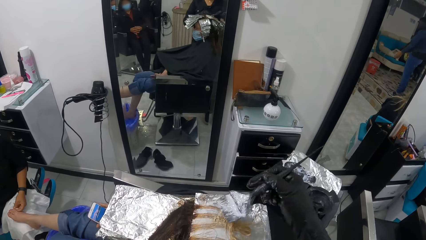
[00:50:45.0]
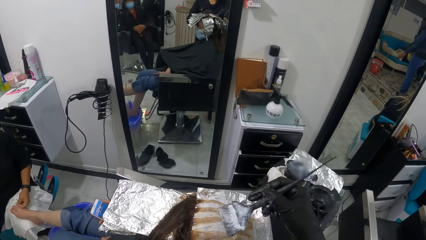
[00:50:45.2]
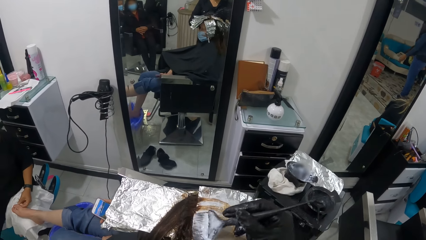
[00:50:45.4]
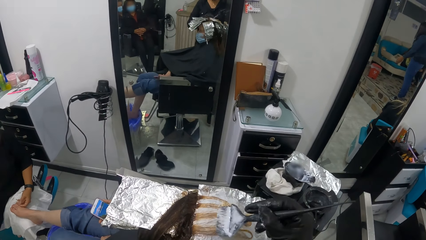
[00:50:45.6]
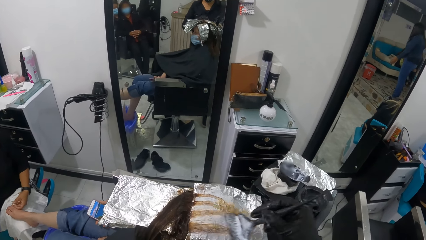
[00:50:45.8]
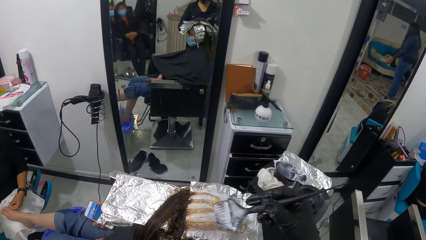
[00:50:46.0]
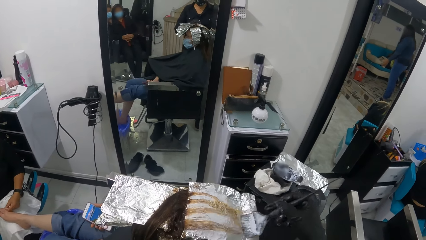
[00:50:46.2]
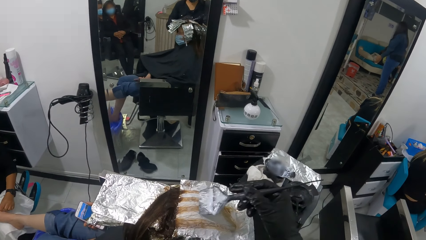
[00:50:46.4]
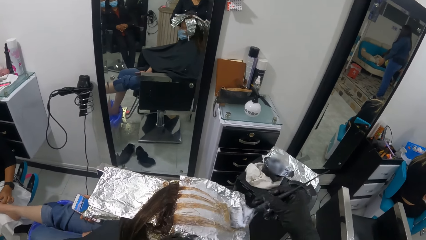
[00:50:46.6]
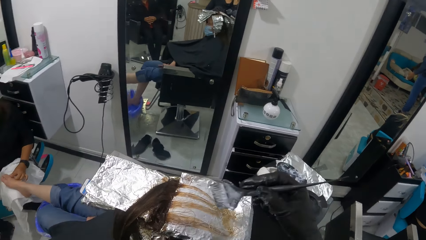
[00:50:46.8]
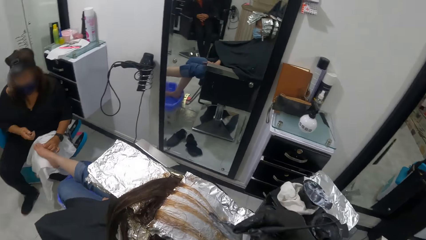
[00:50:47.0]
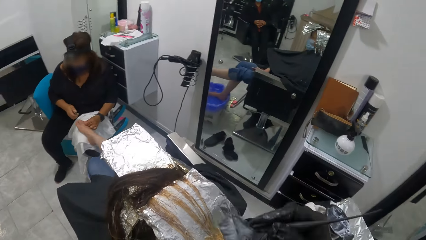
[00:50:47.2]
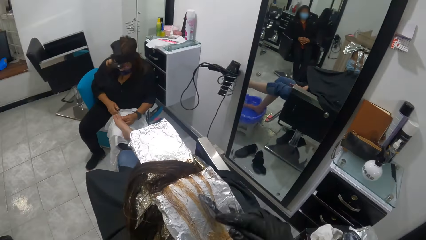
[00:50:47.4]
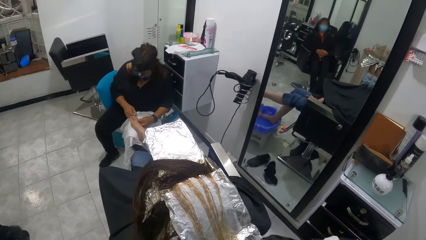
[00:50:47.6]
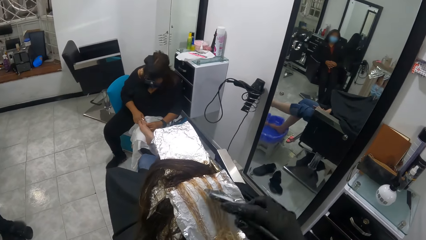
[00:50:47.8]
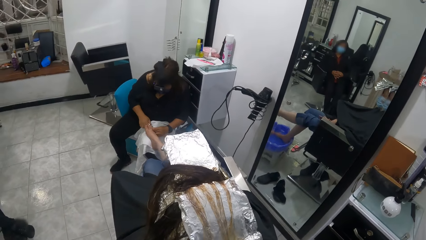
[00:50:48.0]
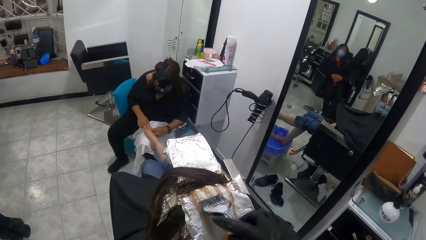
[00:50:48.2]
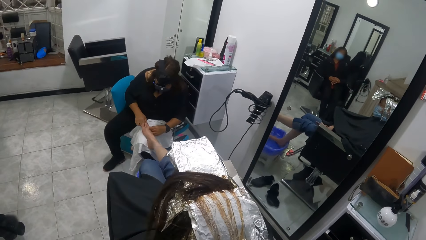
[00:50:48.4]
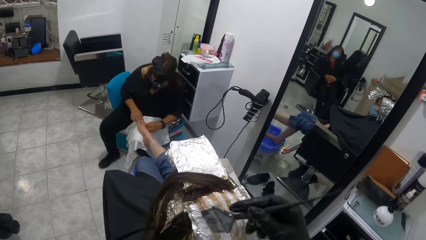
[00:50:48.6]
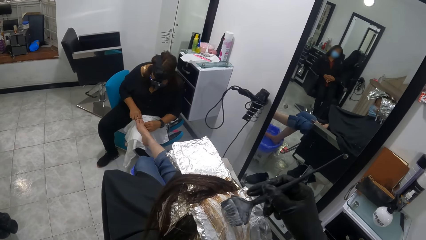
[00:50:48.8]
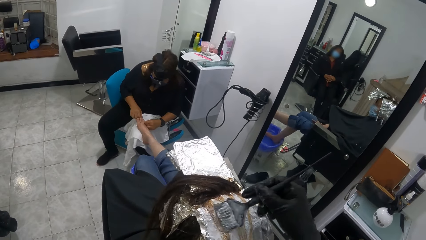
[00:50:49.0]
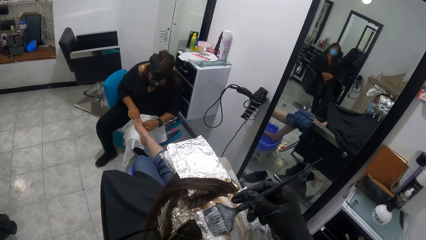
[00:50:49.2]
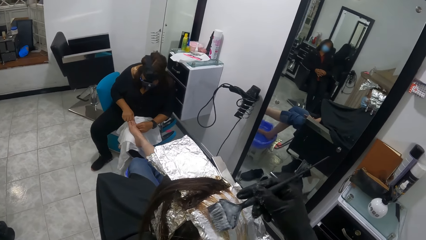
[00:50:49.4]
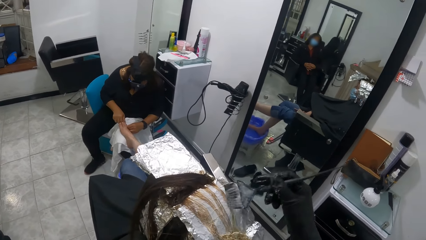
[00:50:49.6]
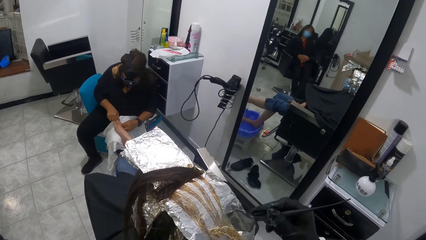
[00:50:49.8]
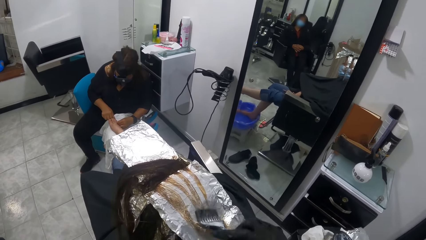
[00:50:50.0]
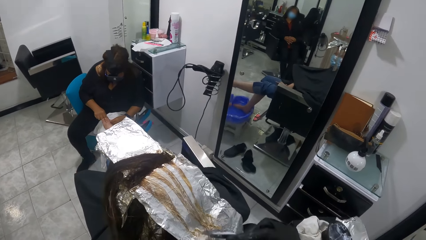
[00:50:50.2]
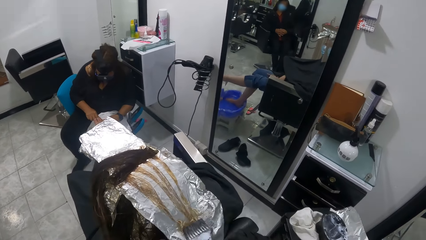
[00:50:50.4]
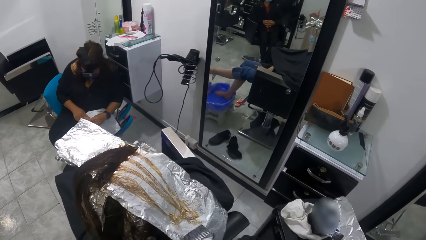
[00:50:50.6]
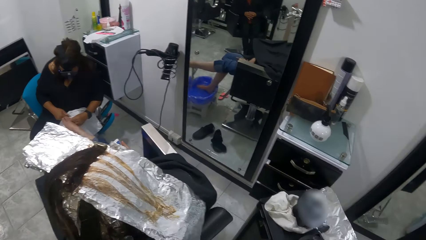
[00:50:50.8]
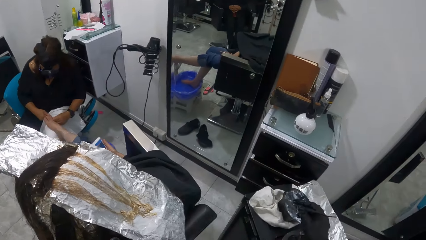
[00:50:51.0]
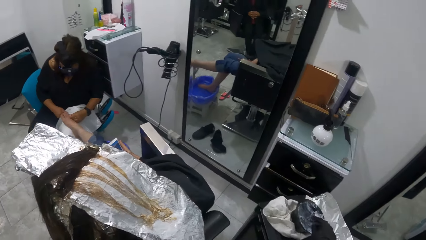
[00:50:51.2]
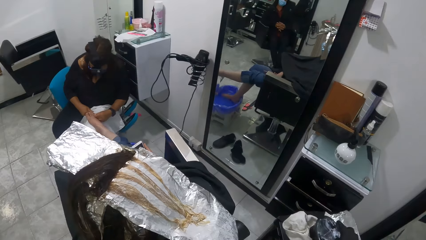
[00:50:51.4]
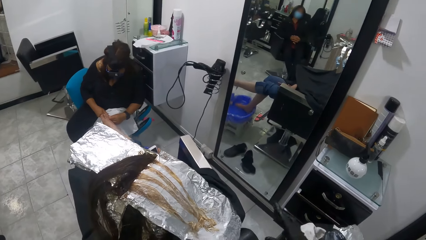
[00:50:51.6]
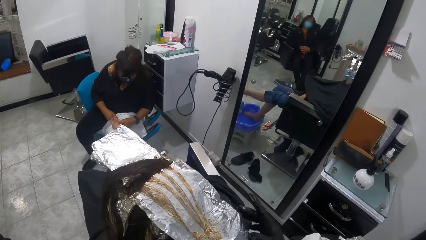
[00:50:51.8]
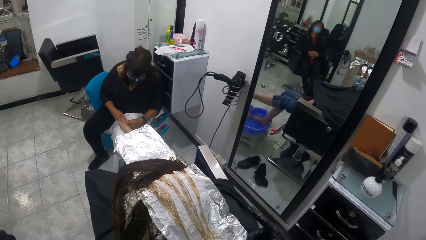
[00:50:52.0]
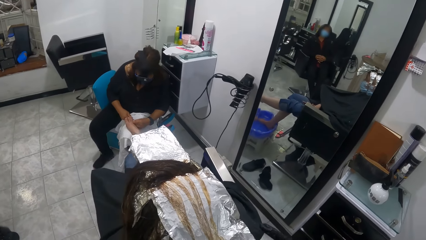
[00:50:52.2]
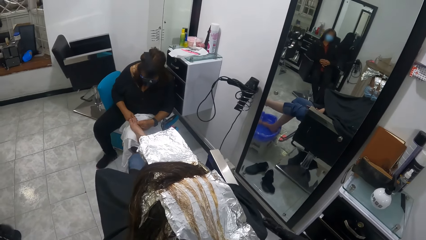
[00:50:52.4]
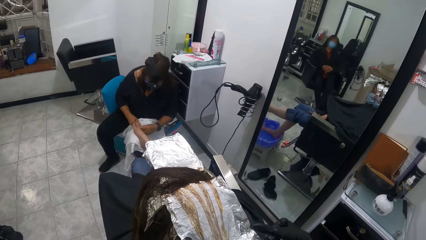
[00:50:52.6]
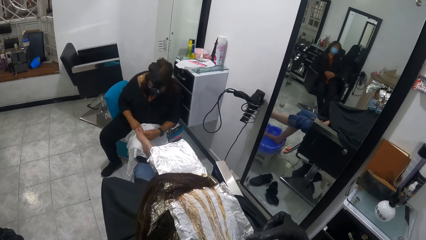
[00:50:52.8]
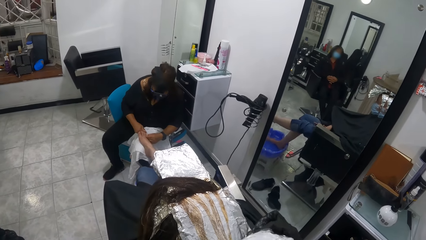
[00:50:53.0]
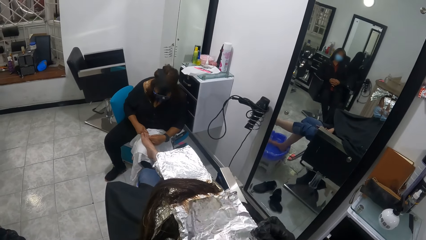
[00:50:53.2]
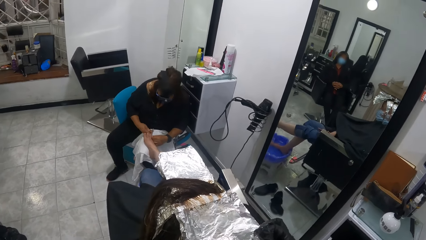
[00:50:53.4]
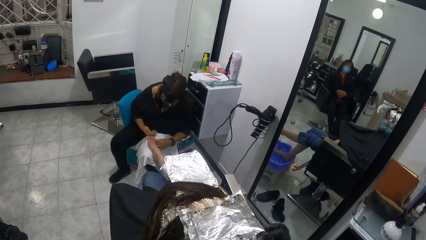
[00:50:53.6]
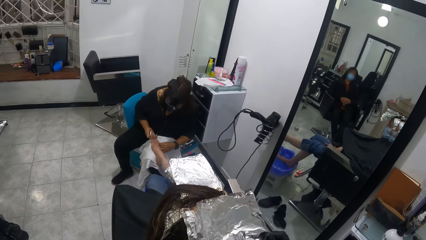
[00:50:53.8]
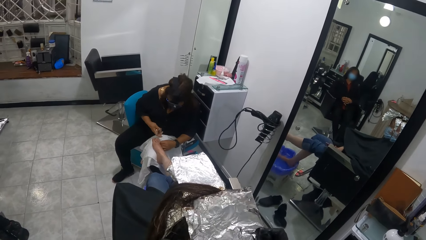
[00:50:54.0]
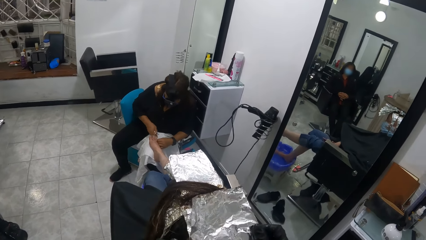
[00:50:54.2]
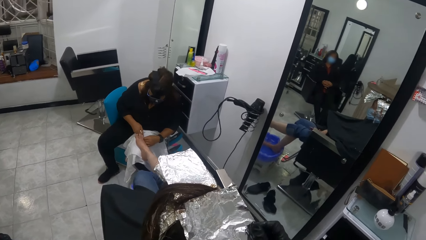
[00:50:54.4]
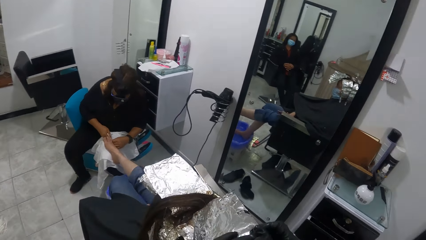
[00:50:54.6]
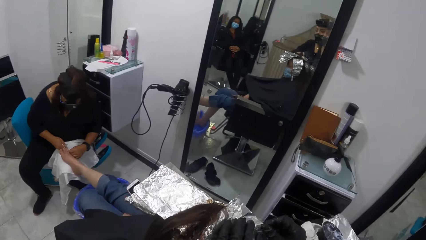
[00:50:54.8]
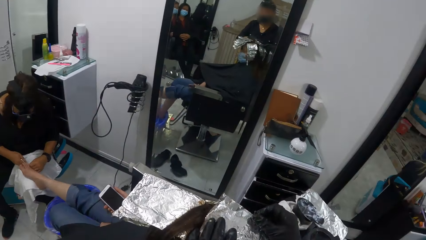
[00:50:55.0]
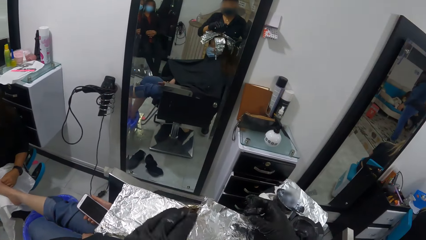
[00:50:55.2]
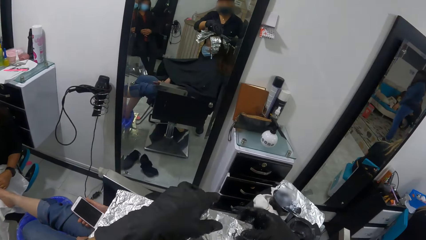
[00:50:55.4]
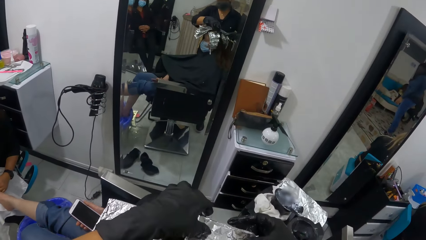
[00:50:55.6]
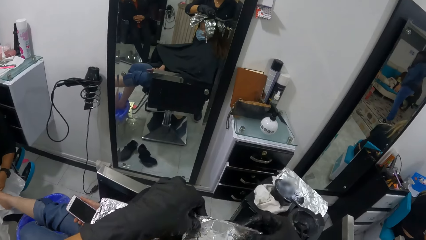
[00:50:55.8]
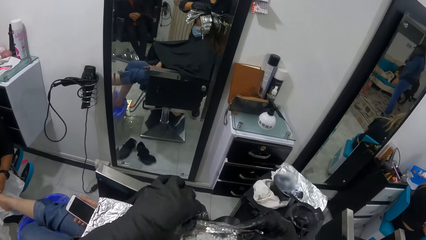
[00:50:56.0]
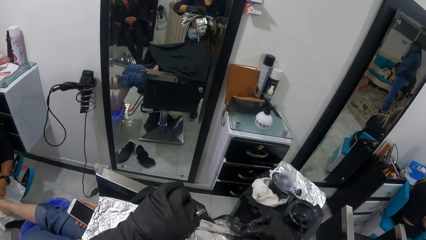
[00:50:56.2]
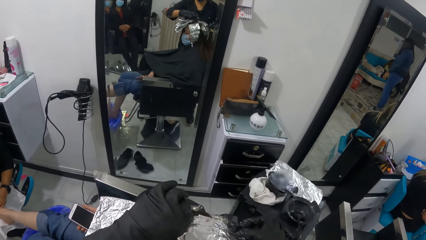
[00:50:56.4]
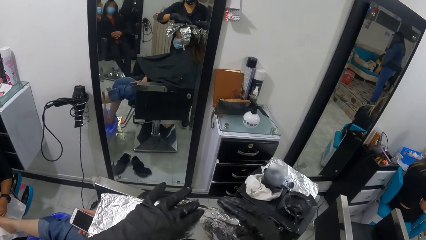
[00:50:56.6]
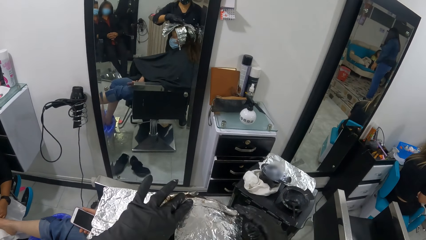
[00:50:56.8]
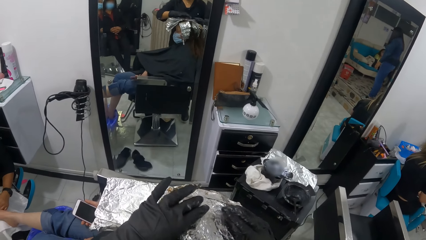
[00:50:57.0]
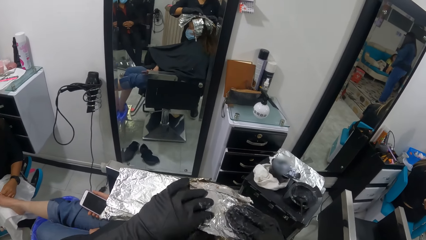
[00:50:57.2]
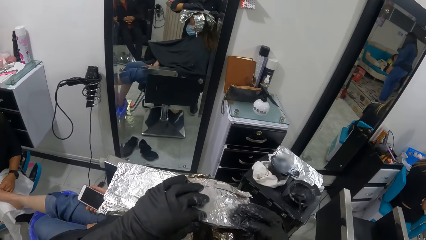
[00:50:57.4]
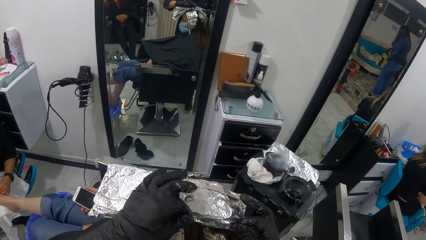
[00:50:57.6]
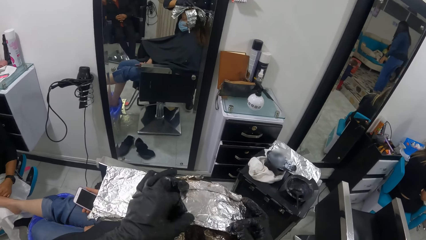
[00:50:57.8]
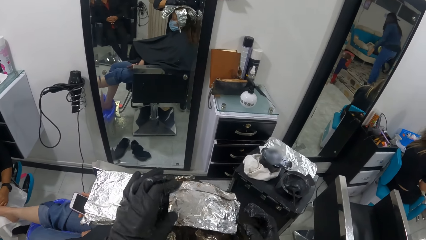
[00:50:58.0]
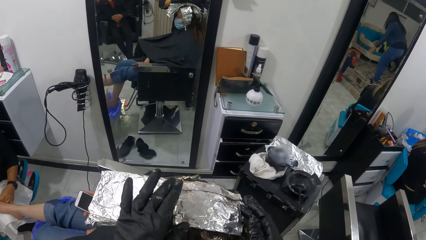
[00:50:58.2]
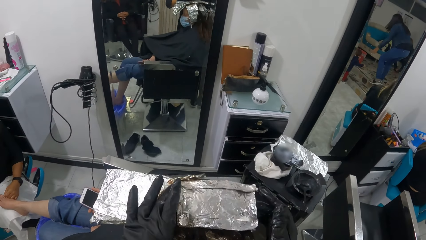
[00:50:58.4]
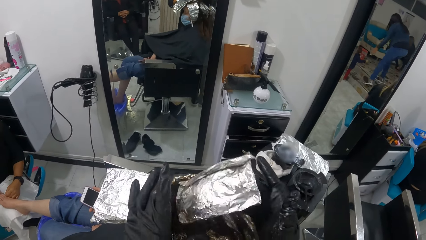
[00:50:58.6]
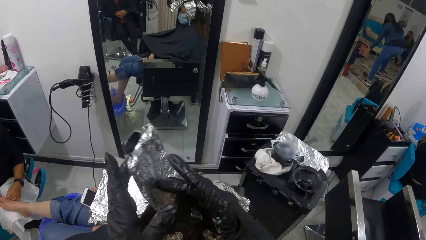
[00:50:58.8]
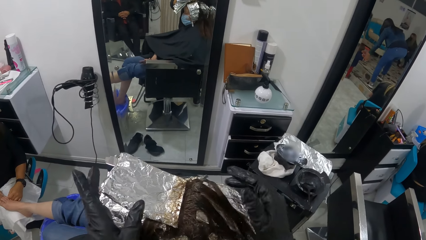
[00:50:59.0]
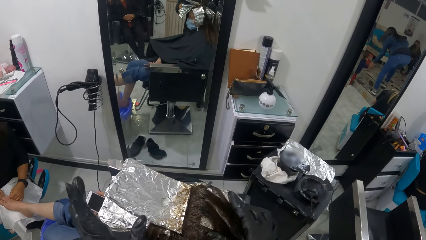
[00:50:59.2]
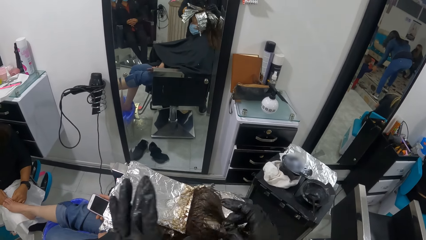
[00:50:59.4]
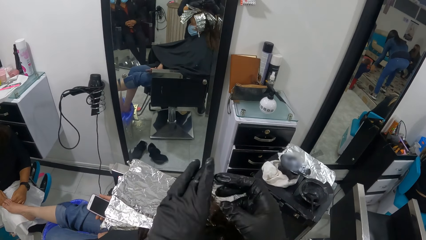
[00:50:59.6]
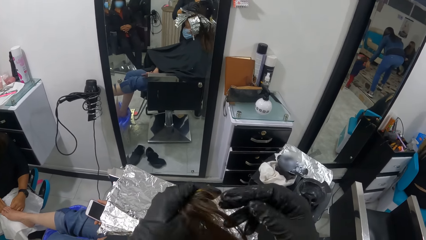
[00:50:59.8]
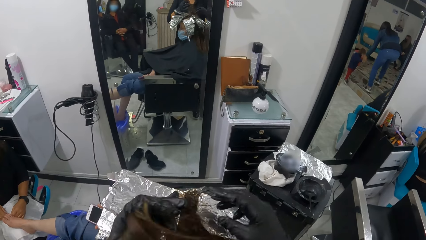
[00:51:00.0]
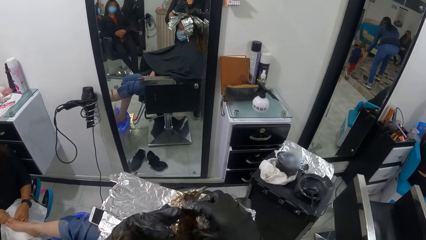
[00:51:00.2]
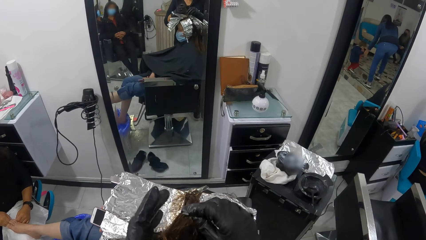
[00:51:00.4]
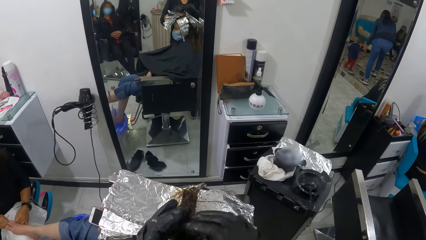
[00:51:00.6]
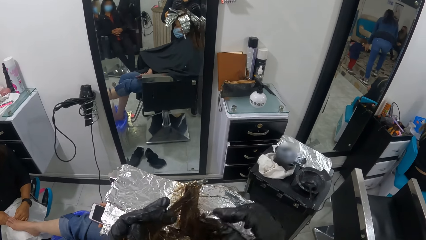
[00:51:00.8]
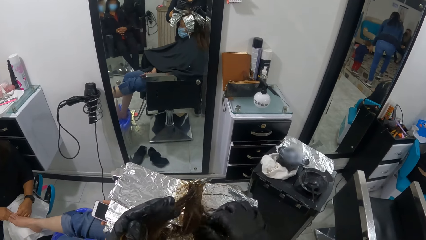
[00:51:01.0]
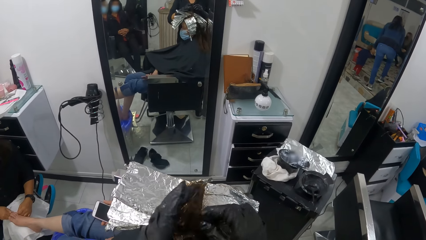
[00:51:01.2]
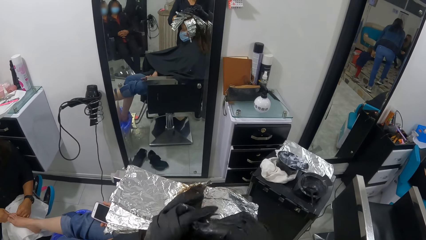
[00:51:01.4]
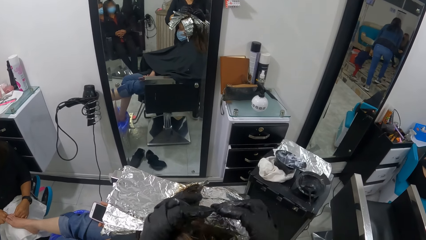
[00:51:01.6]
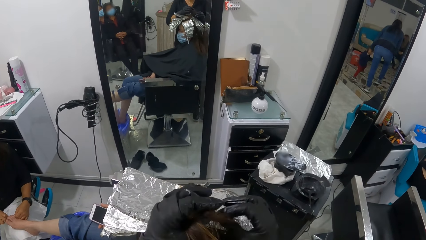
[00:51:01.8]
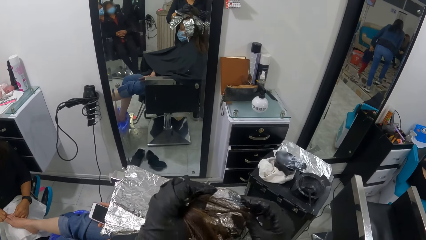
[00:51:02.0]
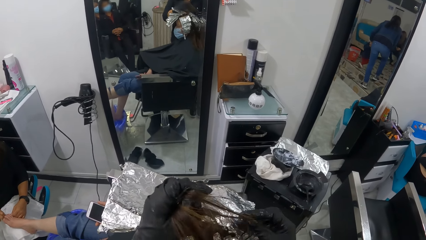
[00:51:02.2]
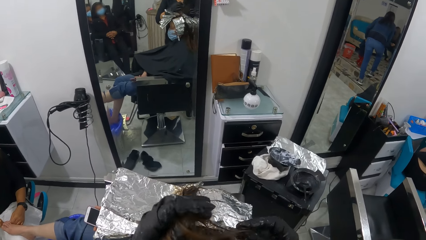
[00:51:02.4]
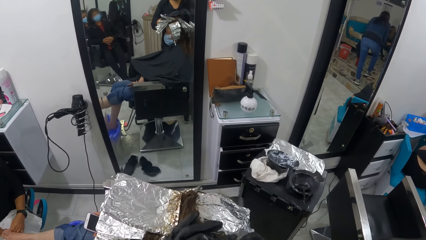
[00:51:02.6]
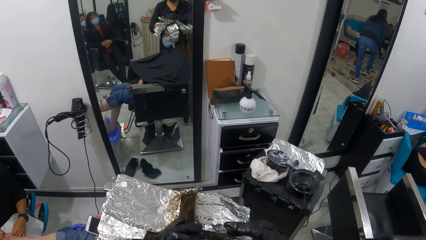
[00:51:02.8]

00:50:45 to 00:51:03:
The camera wearer moves the right hand. They drop the brush into the highlighter bowl on the trolley. They wrap the foil with both hands. They move both hands. They fold the foil on the woman's hair. They make a step. They move both hands. They fold the foil on the woman's hair. They pick a portion of hair with both hands. They pull the woman's hair. They touch the woman's hair.
